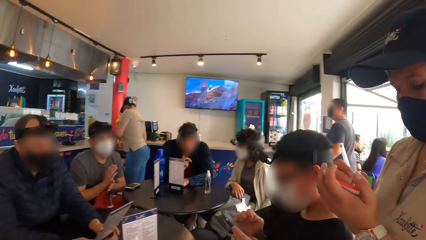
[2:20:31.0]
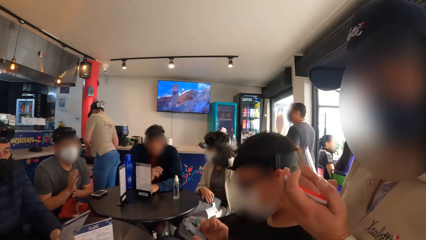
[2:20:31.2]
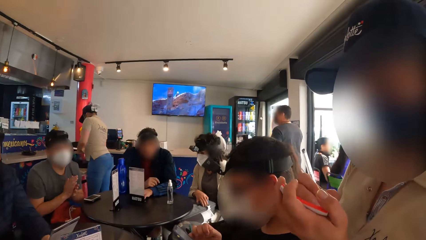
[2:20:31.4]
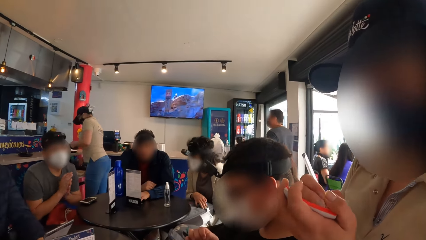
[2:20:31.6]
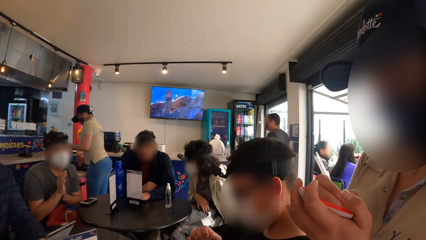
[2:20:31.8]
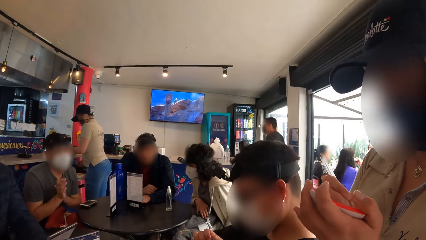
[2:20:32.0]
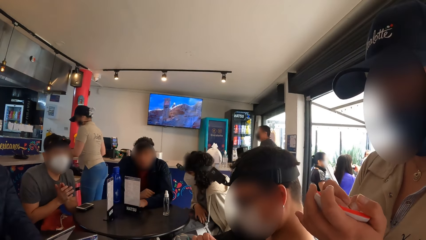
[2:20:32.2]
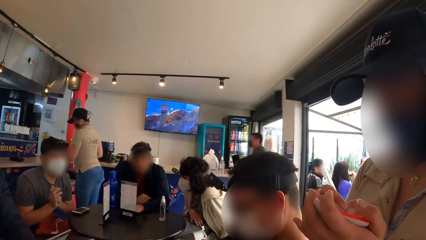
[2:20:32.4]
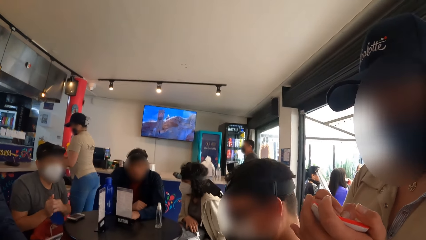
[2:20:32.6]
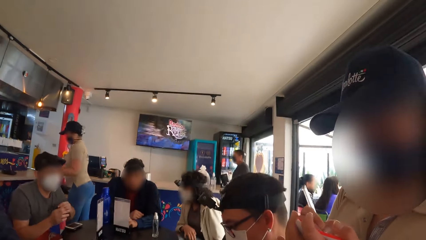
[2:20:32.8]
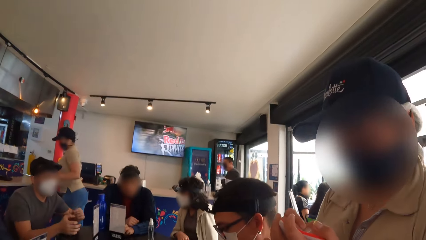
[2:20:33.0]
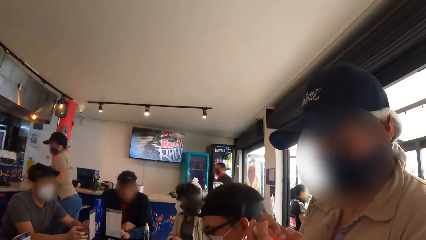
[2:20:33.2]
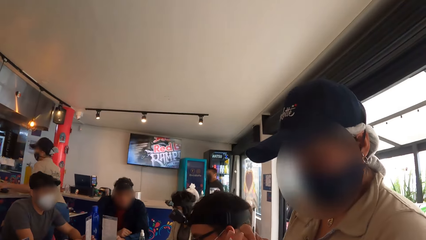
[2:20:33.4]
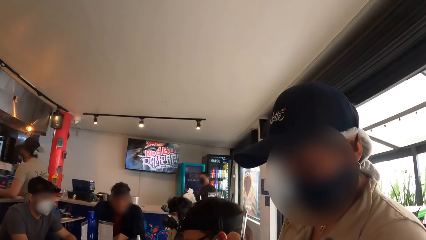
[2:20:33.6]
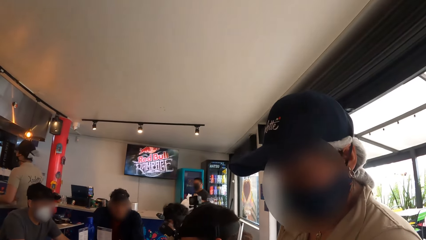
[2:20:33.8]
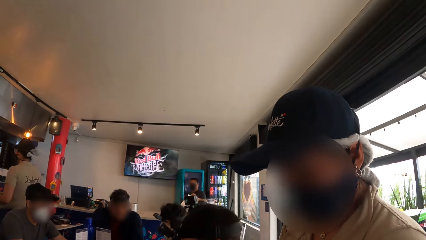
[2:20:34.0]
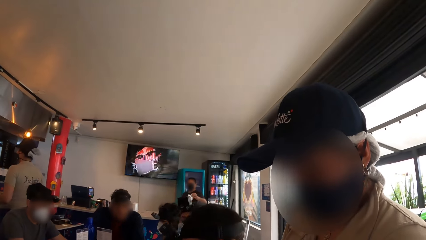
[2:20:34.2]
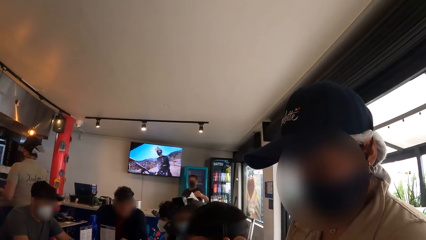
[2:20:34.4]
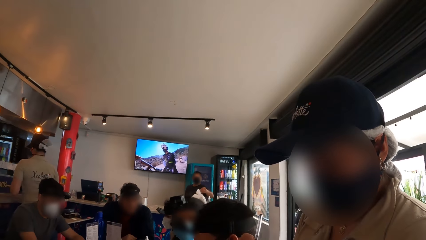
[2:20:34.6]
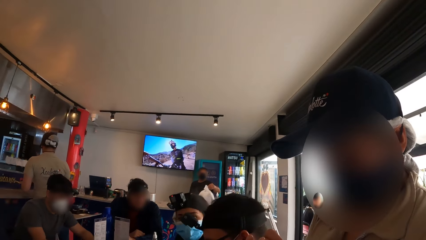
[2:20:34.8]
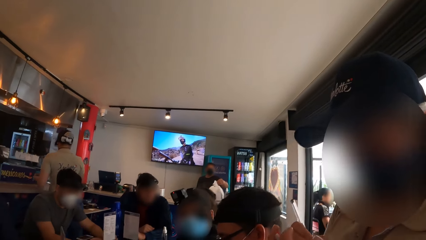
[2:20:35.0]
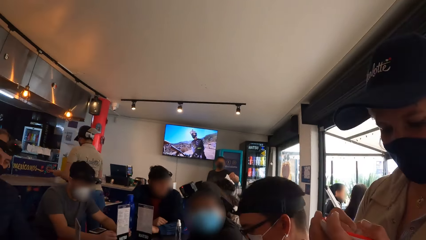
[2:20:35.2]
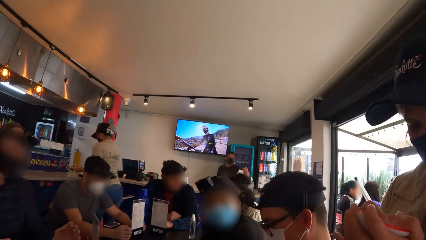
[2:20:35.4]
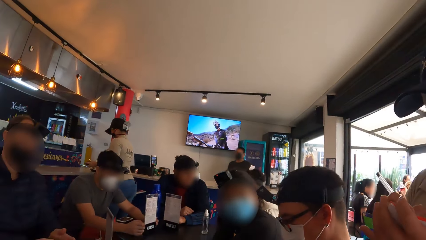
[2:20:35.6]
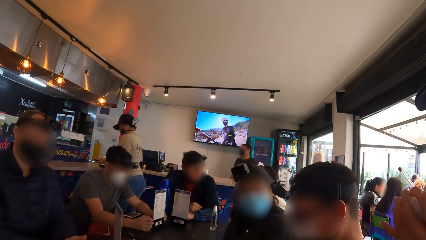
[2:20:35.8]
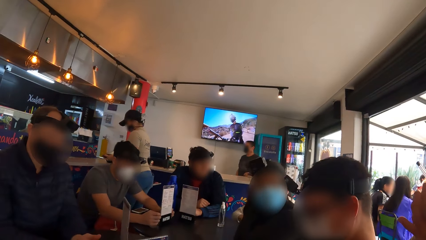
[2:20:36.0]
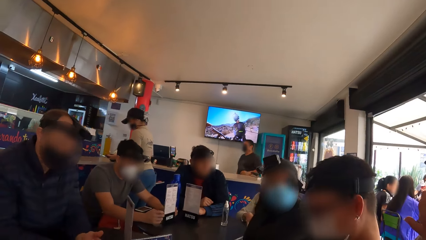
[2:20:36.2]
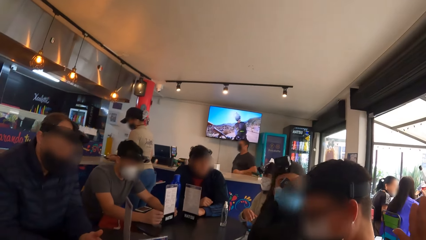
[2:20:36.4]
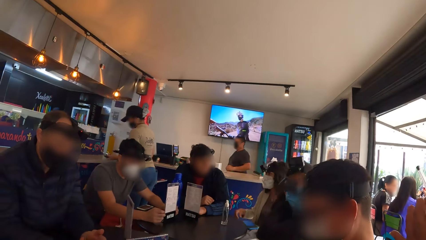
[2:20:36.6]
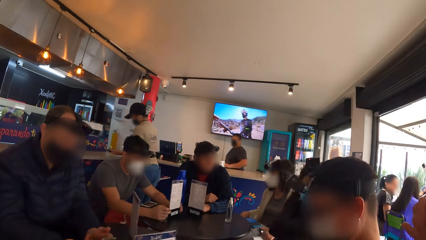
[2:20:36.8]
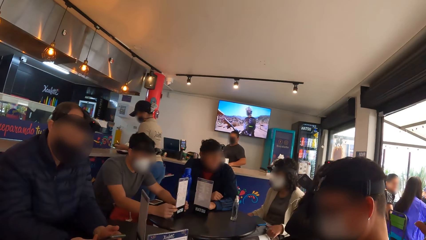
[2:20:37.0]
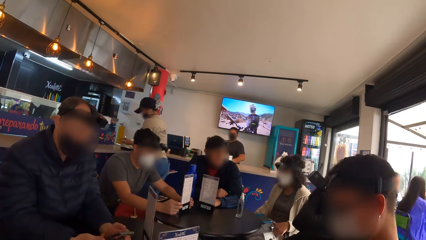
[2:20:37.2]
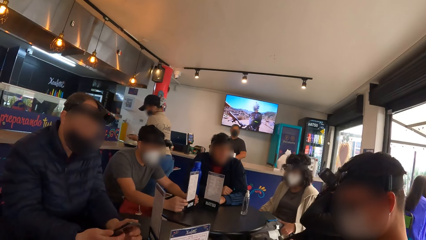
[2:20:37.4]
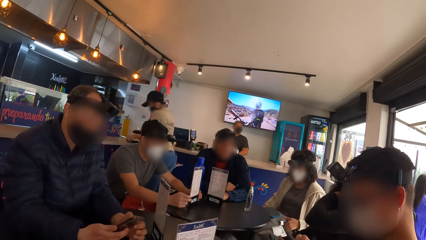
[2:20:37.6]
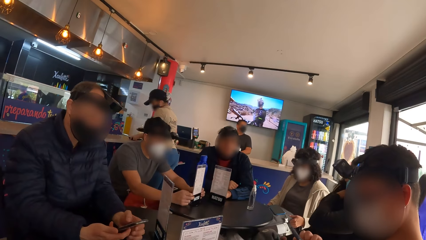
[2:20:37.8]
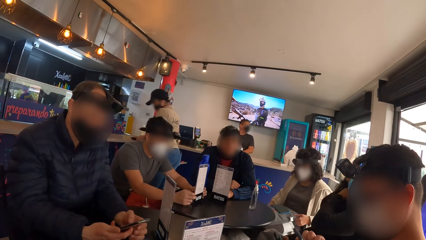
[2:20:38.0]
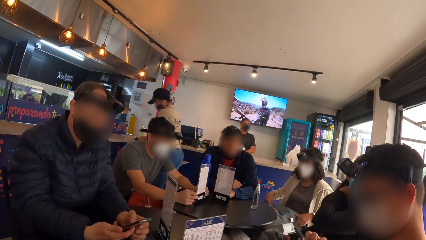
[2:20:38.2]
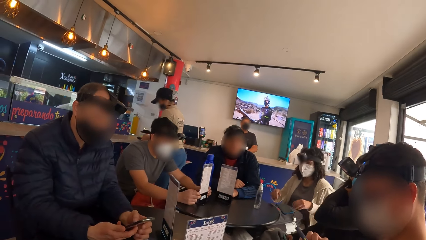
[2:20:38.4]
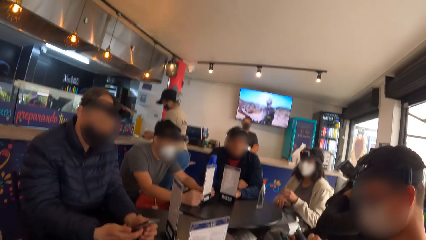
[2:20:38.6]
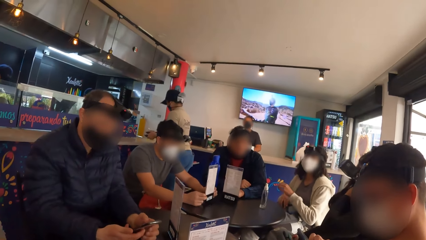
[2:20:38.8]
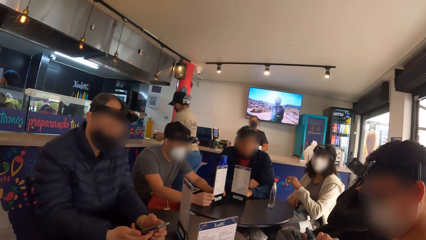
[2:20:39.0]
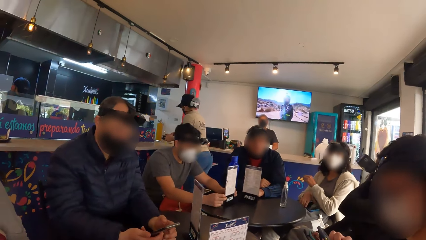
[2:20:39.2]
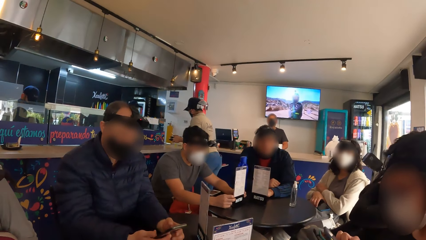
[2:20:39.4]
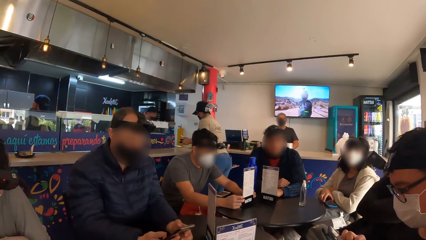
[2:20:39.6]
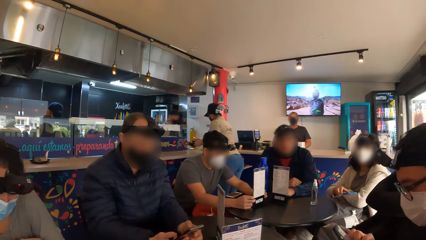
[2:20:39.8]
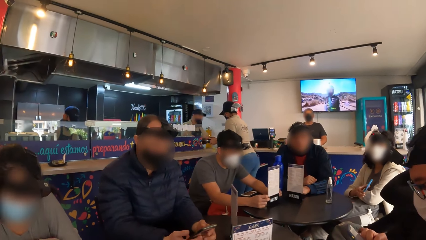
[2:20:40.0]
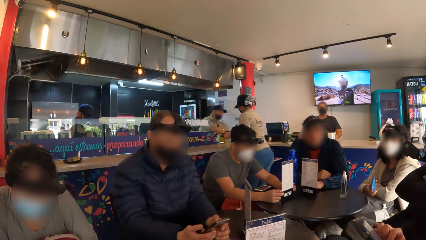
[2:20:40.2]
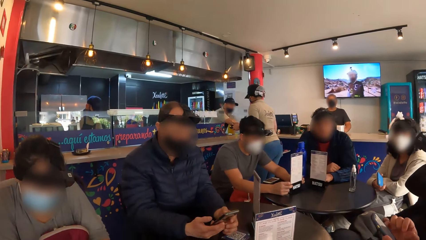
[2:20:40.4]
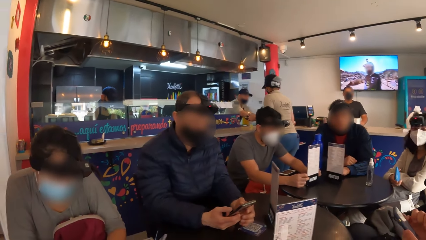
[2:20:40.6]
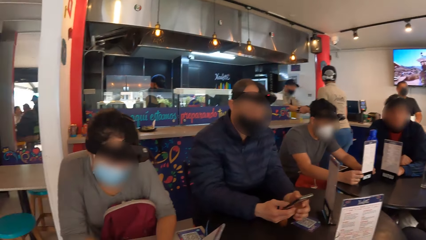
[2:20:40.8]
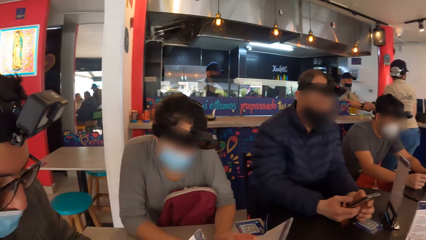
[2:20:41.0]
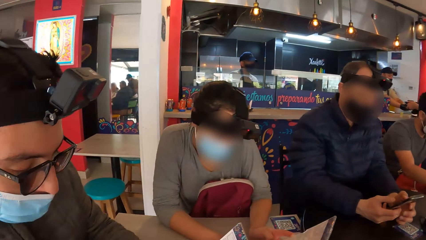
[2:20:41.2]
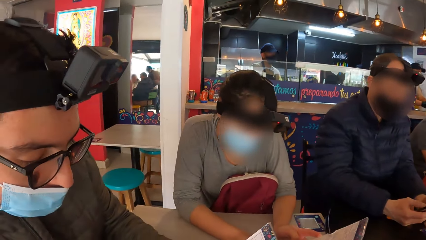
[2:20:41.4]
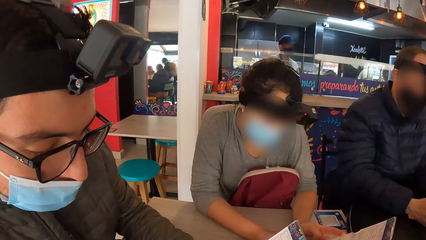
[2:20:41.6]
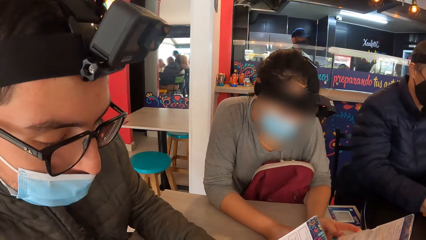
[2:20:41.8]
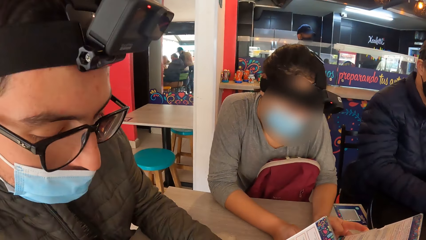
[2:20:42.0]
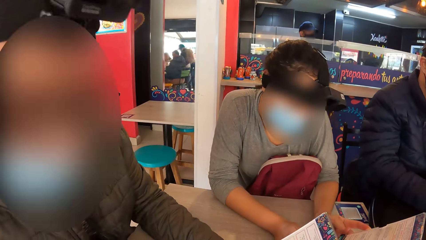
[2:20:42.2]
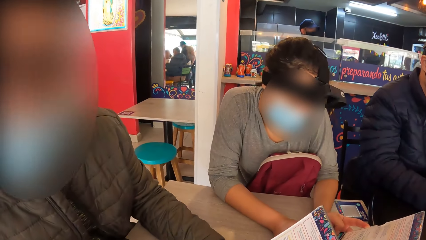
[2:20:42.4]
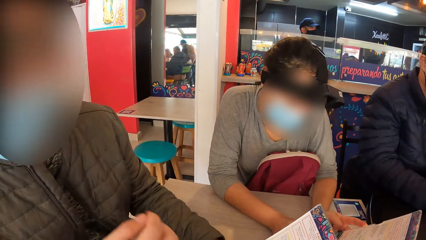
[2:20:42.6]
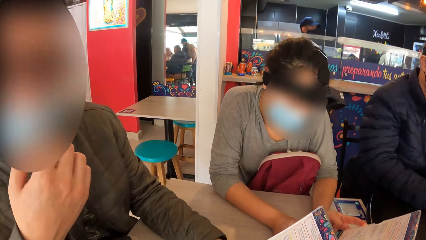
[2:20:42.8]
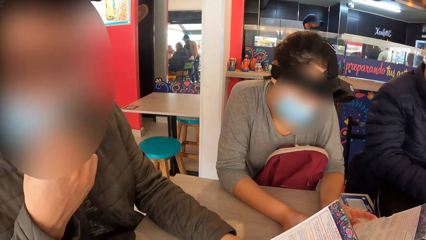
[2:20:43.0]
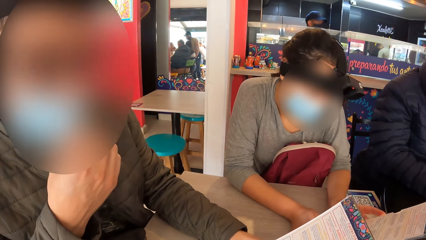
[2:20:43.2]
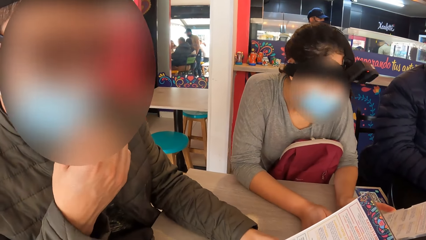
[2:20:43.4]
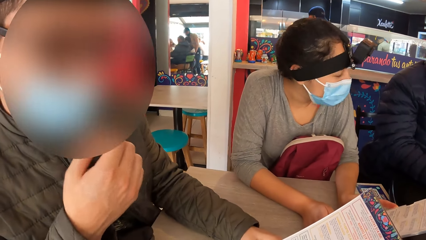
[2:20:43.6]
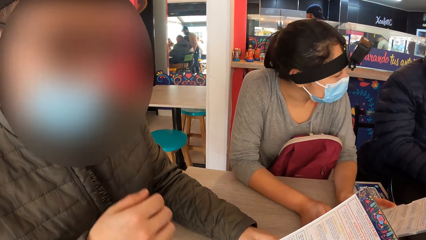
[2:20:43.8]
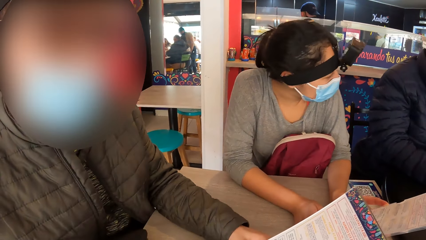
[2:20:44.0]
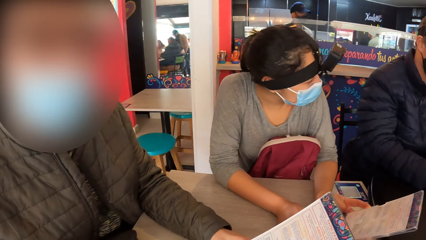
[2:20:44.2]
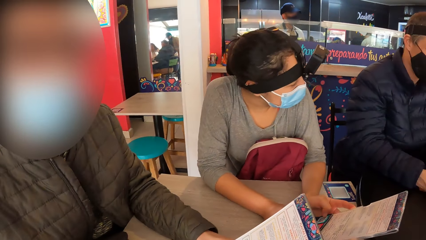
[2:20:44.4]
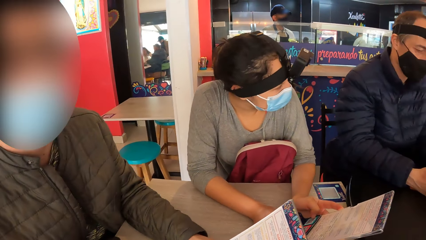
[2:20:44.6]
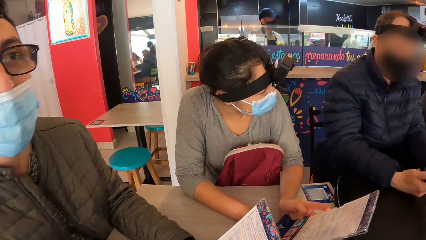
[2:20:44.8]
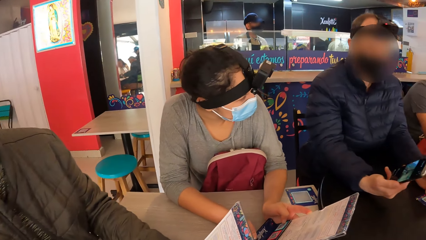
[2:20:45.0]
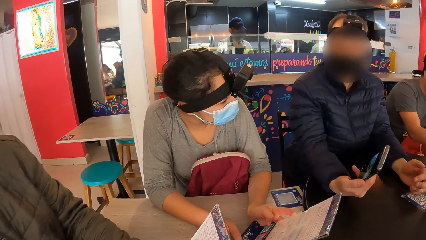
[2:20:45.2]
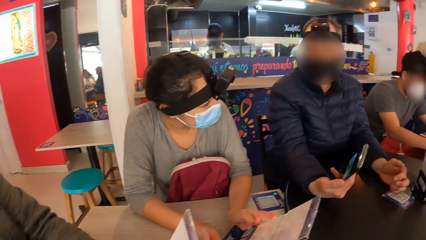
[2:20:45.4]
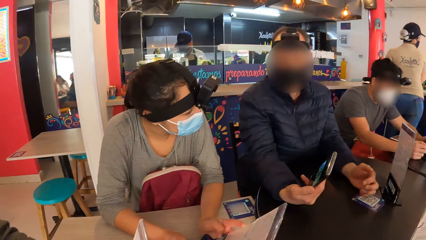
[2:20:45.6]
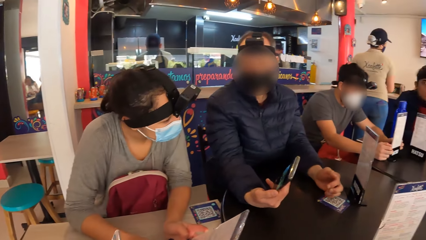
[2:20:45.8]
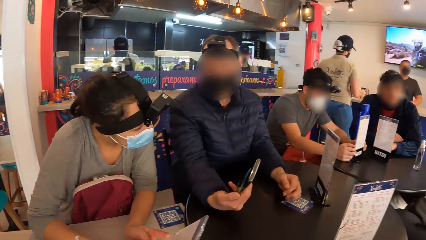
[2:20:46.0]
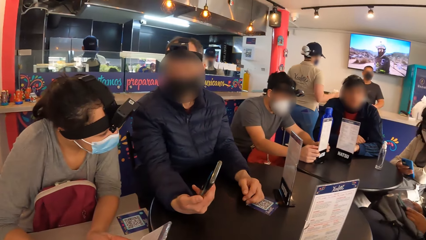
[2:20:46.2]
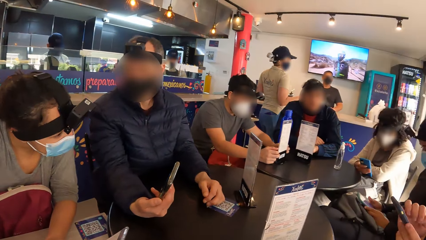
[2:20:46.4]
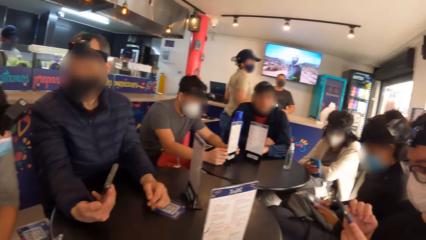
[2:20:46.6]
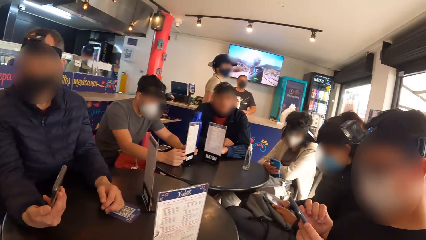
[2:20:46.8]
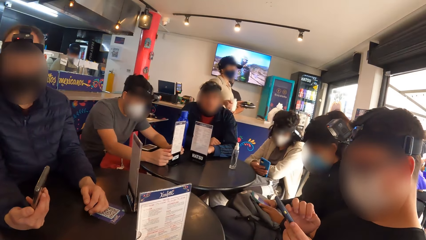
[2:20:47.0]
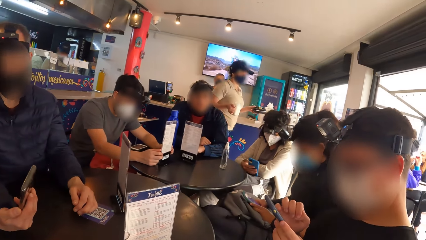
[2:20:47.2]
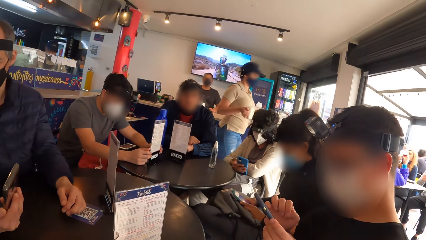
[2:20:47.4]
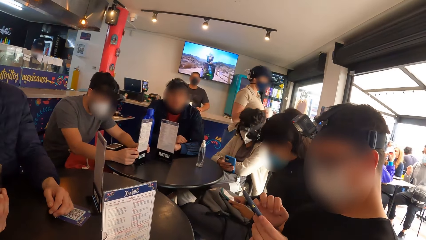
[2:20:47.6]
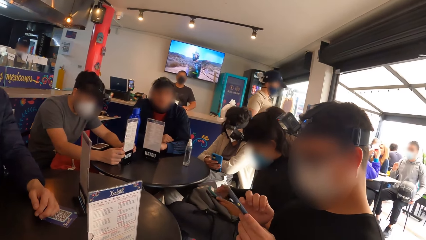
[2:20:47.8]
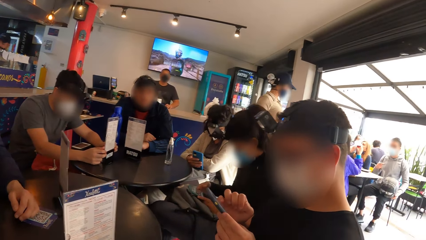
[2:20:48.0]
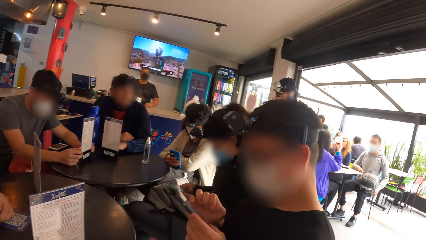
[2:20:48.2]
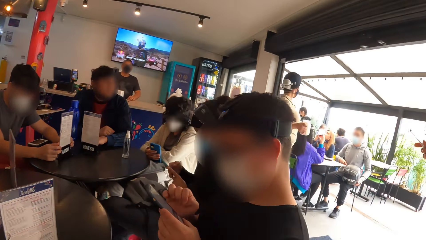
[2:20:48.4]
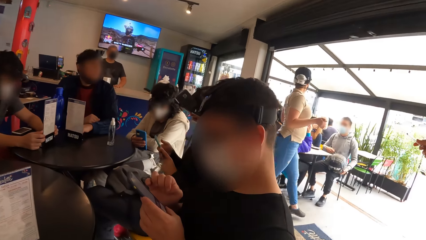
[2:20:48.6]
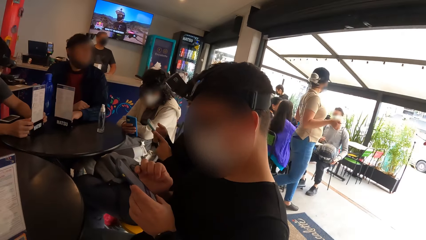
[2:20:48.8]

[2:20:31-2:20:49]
A woman writes on the booklet in her left hand with the biro in her right hand. The camera wearer looks at someone. A man operates a phone in his hands. Another man converses with the camera wearer. Another woman converses with the first man. The first man holds the phone in his right hand and shows the other woman the screen of the phone in his right hand.
